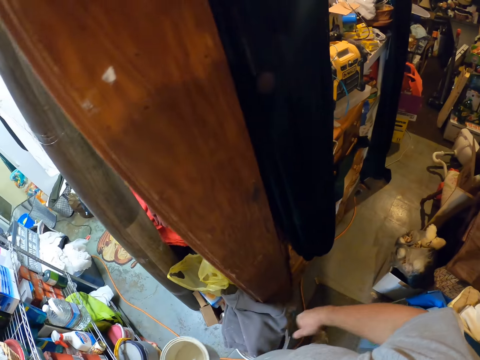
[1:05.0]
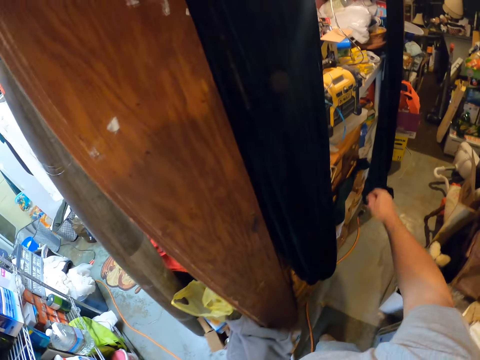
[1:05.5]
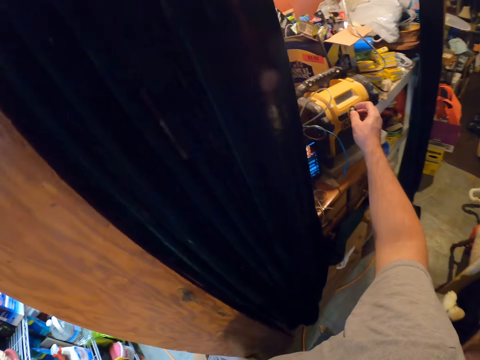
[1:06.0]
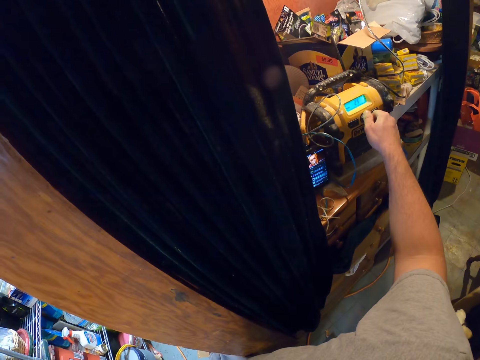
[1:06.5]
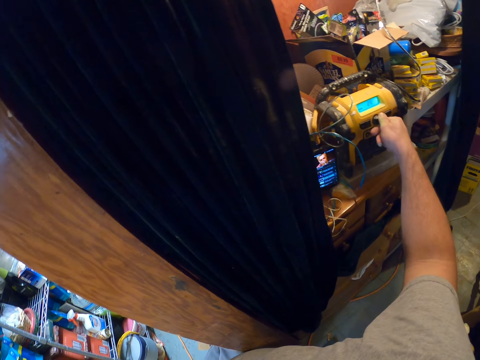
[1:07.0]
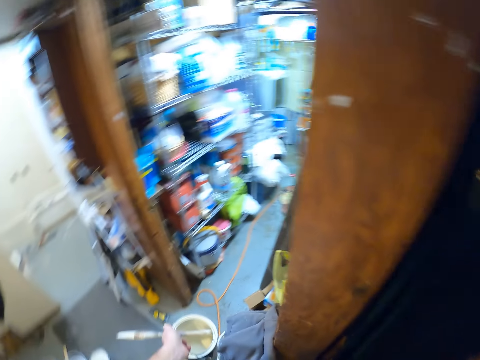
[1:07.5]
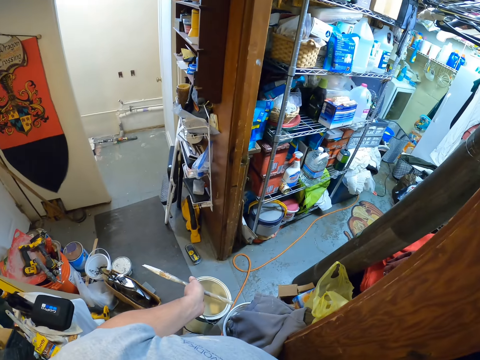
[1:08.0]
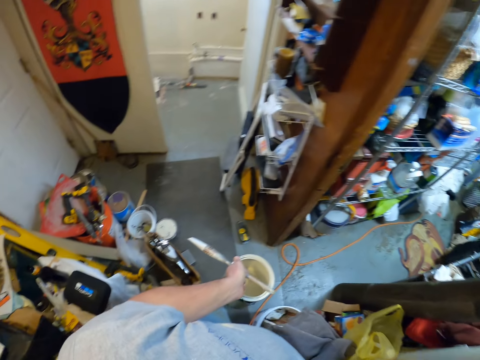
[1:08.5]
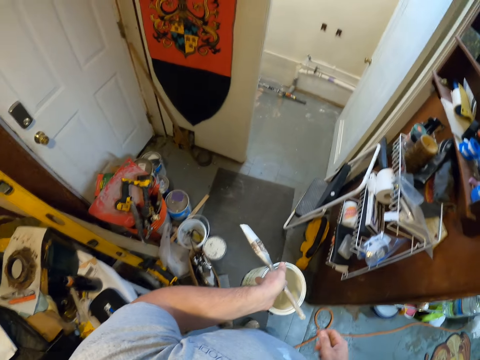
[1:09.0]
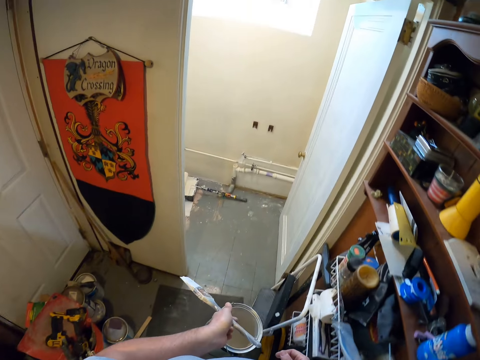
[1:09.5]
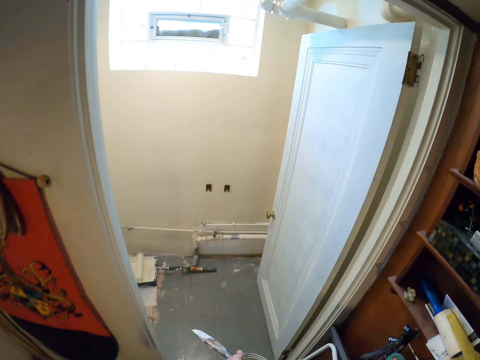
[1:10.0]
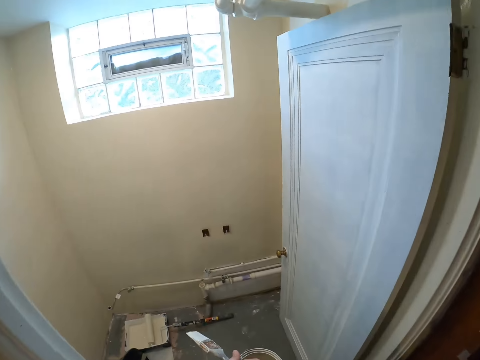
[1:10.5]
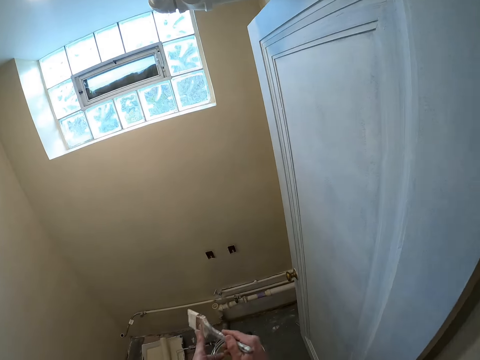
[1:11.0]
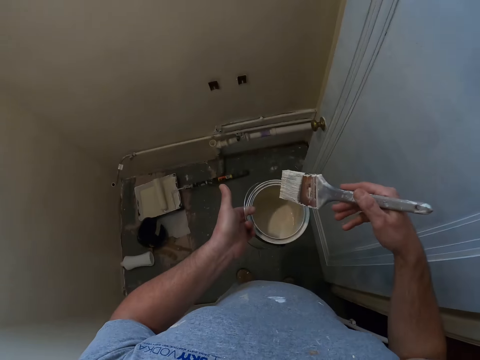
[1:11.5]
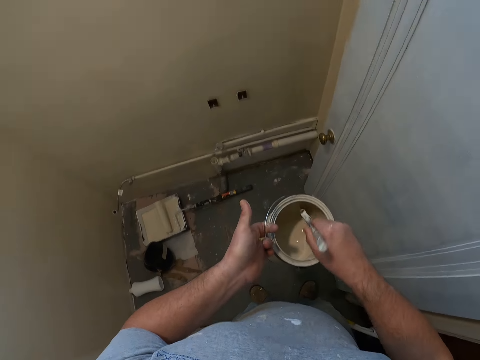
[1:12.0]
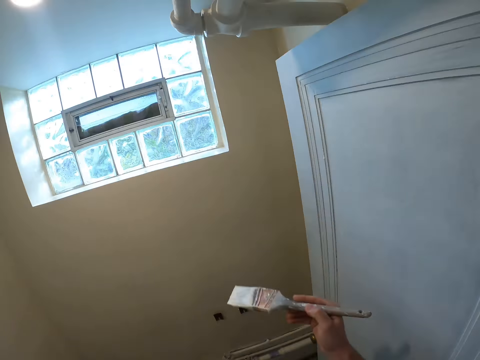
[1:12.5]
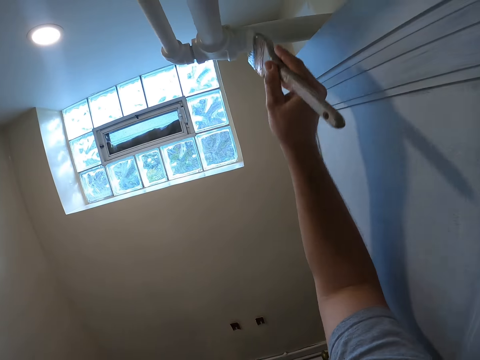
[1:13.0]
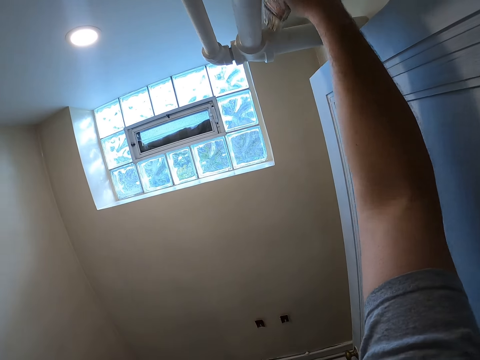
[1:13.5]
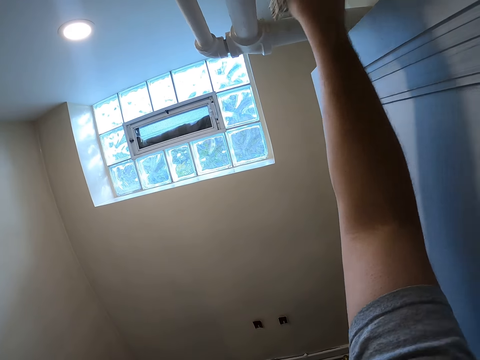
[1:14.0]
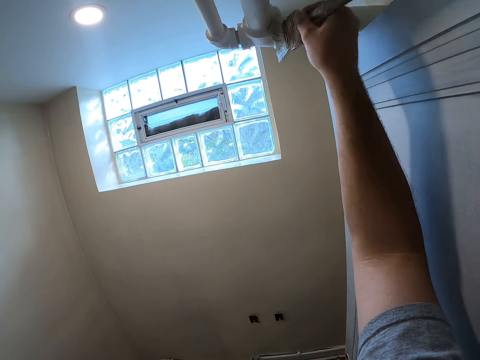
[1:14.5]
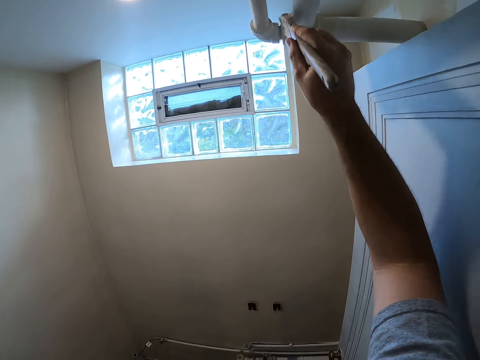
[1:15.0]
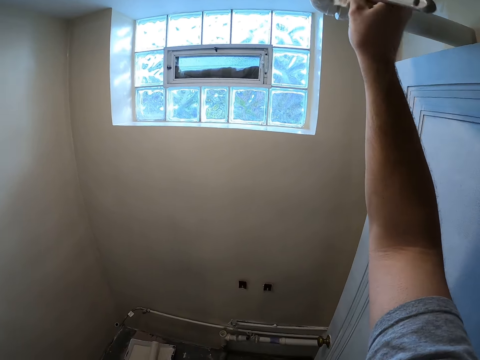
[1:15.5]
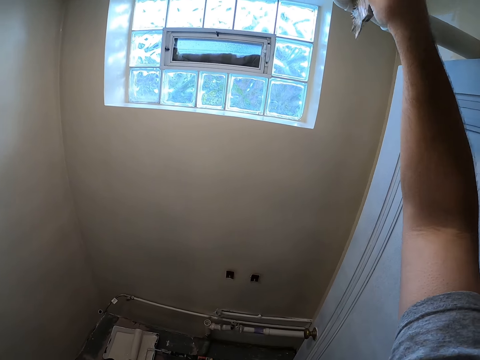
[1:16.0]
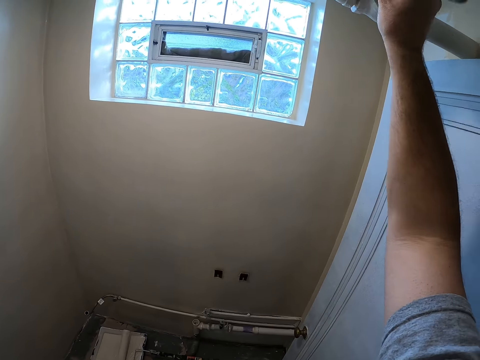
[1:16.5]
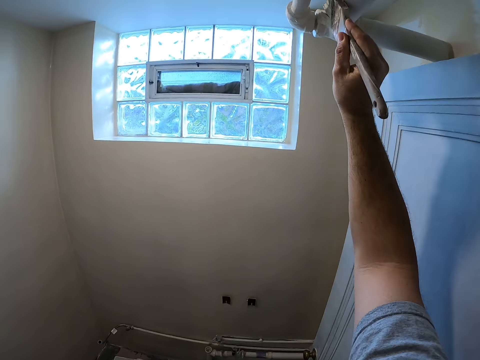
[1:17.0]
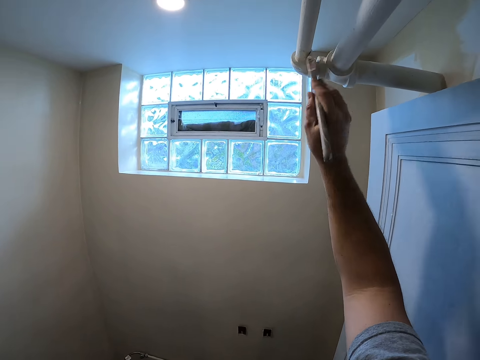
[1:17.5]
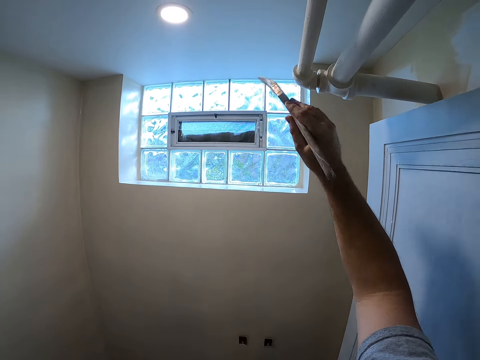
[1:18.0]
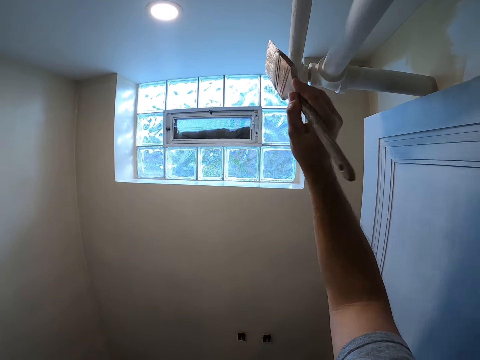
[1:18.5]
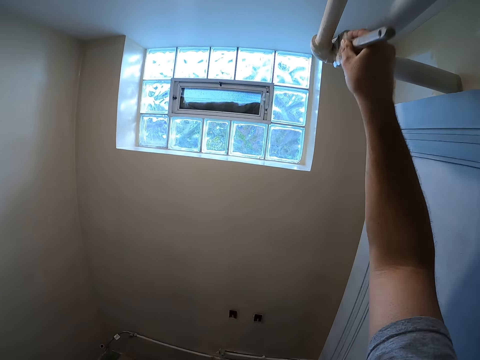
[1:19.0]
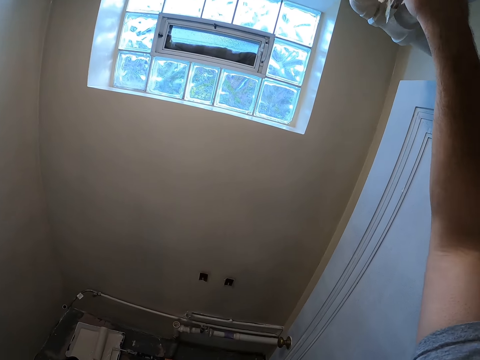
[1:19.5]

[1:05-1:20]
The camera wearer turns the machine on. They walk back to the room in the apartment. They dip the paint brush into a paint container. They paint the pipe on the wall with the paint brush.

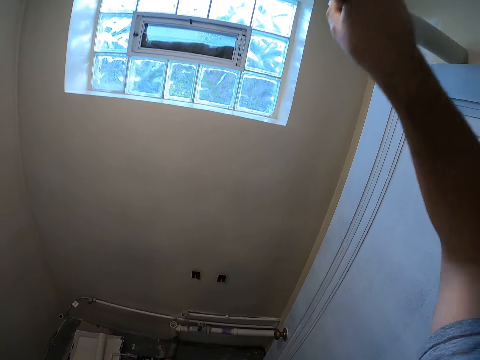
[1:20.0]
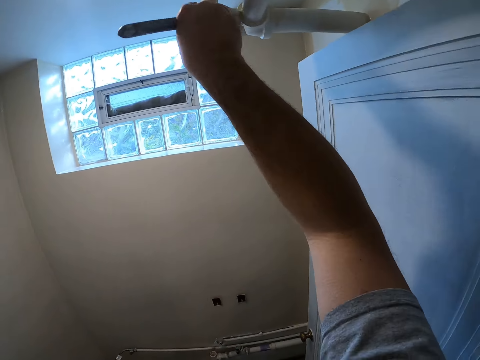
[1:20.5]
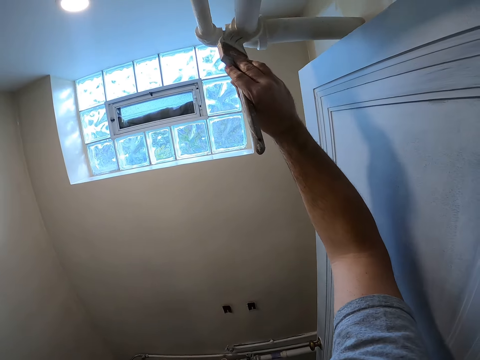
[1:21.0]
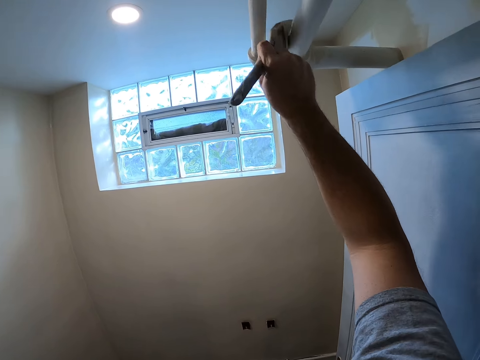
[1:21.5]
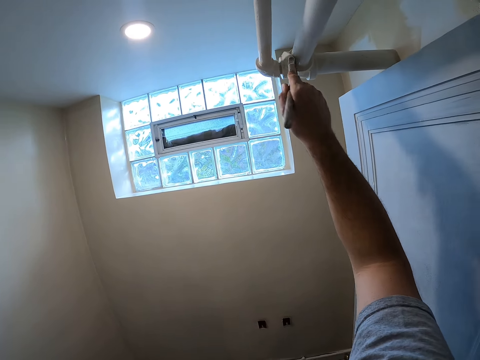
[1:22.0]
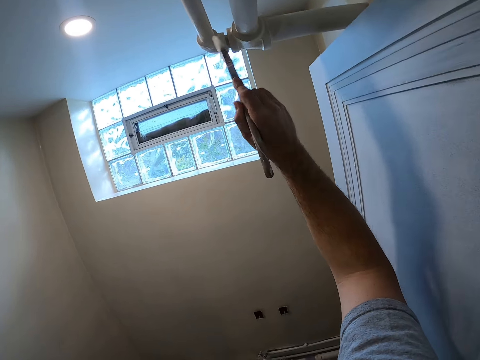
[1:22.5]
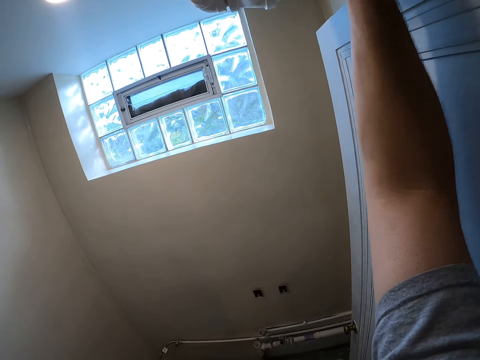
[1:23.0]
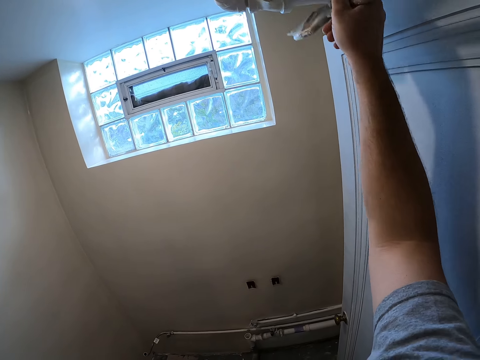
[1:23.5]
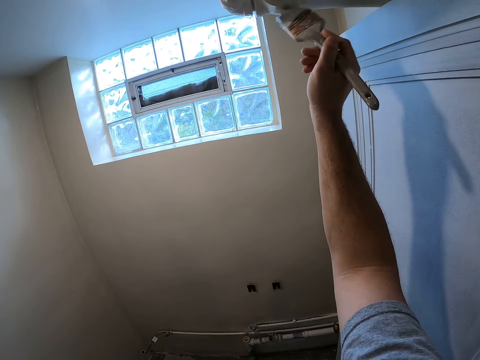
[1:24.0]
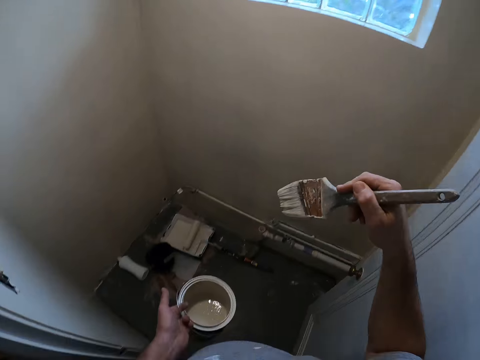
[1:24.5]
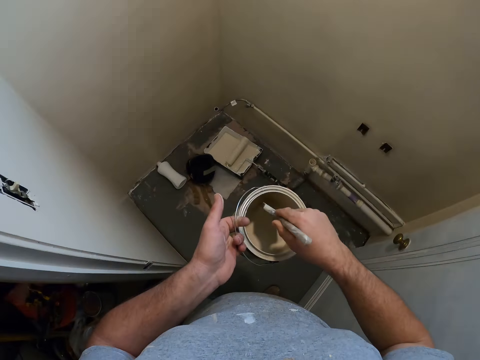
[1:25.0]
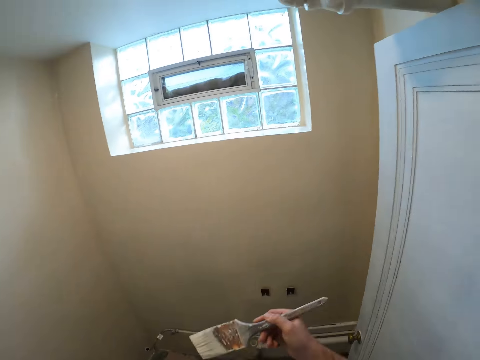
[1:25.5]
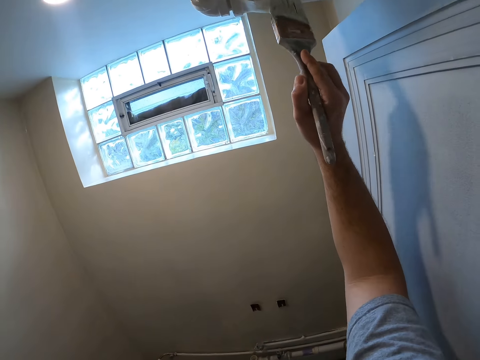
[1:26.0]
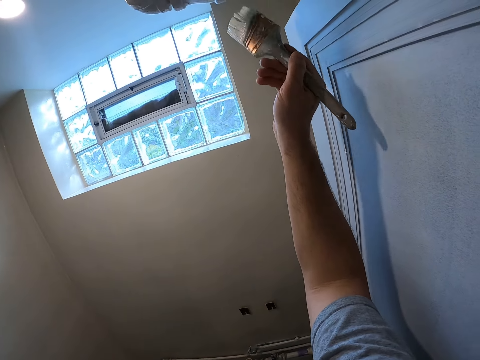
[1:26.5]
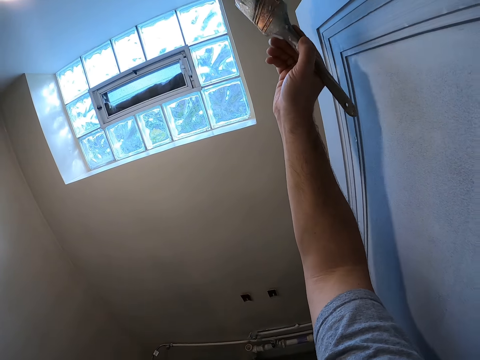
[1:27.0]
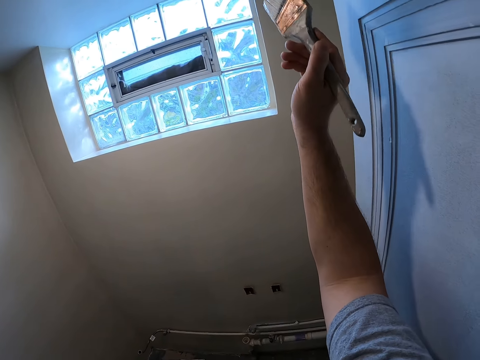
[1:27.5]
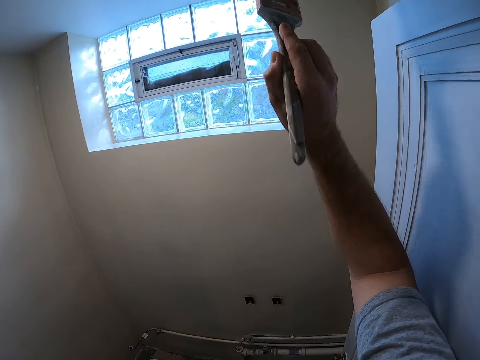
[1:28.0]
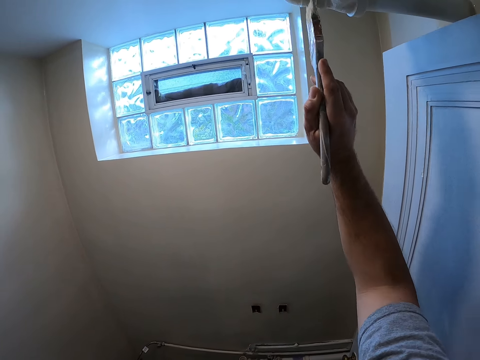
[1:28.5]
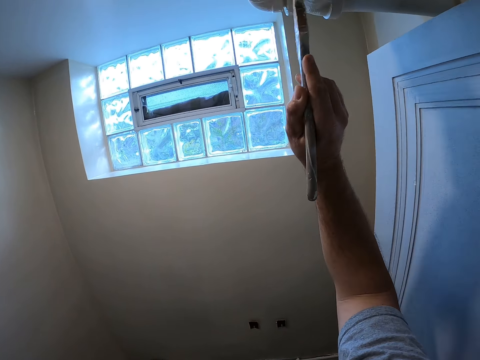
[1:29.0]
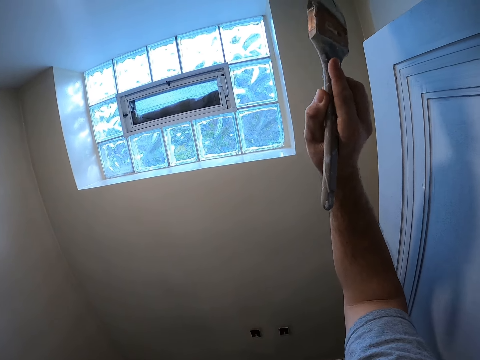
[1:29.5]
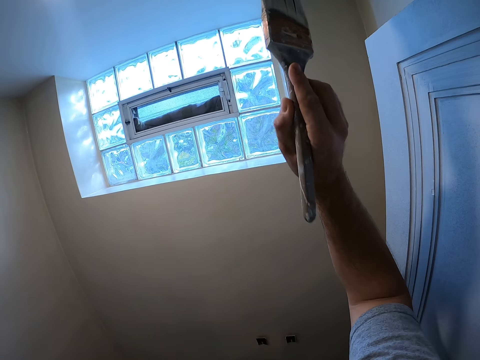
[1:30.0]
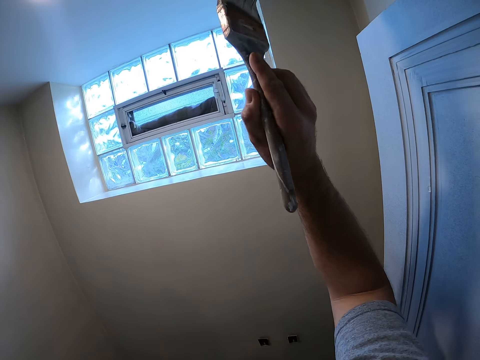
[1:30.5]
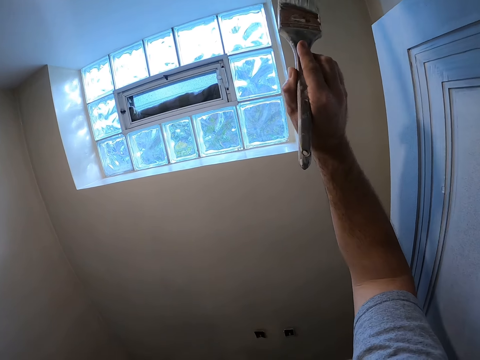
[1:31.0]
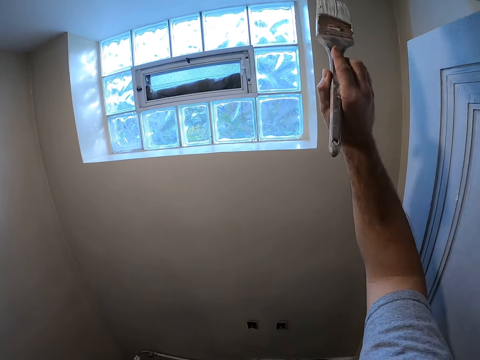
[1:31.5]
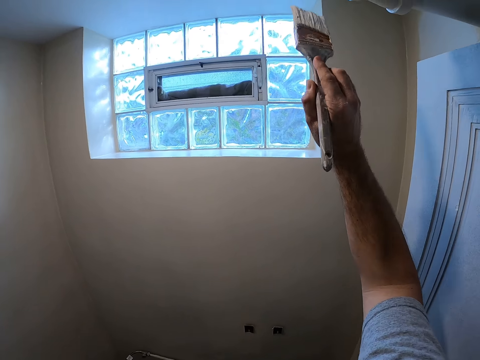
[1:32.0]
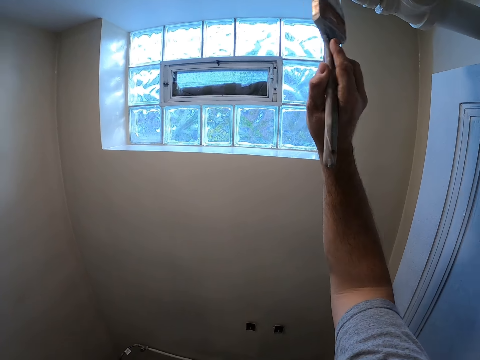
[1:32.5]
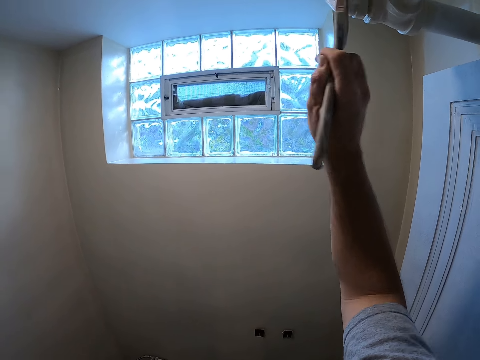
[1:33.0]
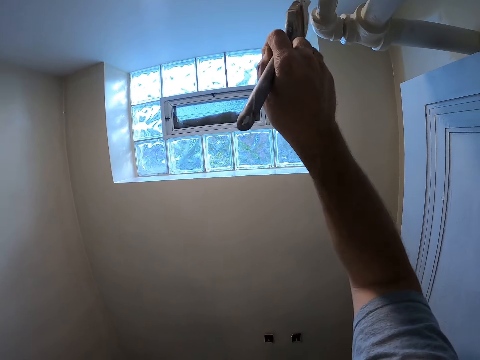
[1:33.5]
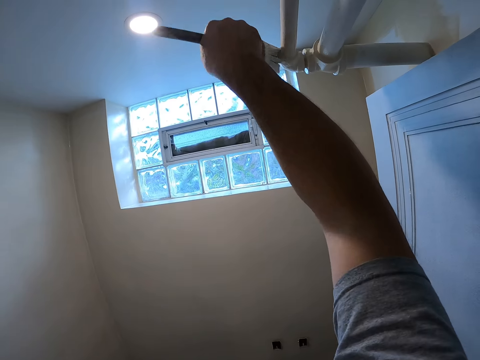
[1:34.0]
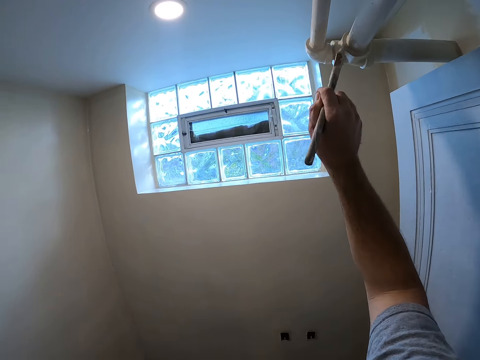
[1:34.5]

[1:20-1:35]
The camera wearer dips the paint brush into a paint container. They paint the pipe on the wall with the paint brush.
